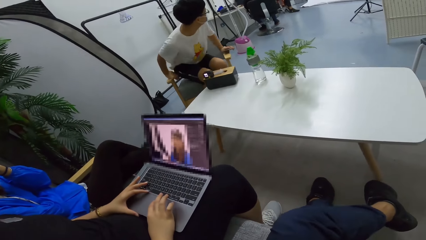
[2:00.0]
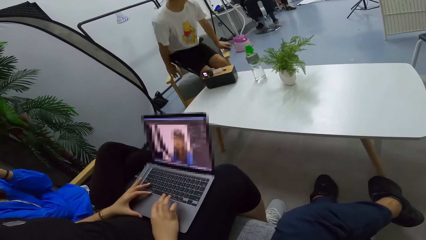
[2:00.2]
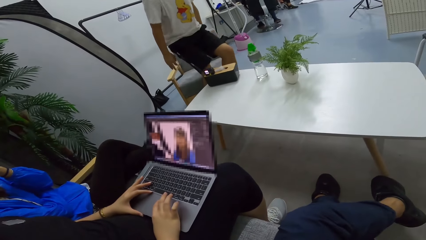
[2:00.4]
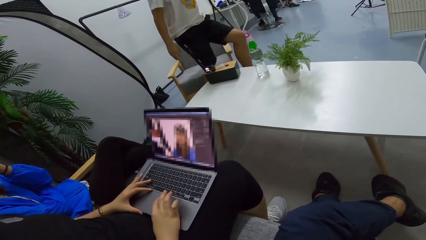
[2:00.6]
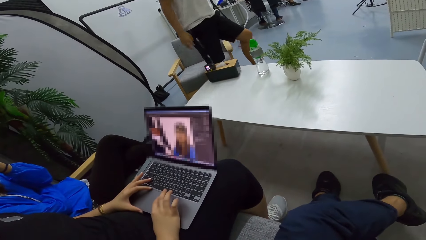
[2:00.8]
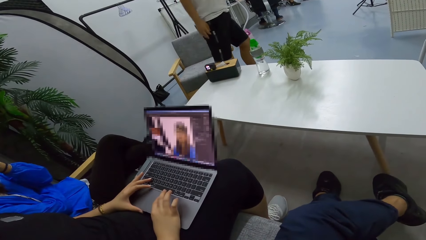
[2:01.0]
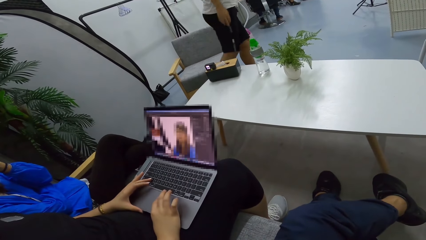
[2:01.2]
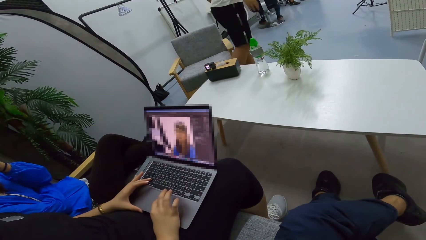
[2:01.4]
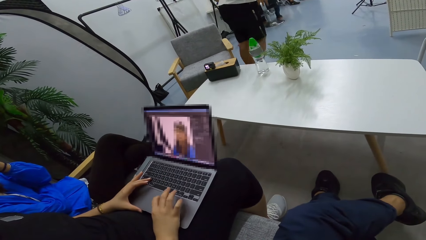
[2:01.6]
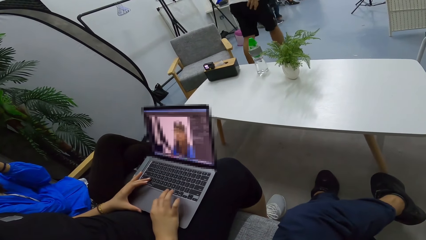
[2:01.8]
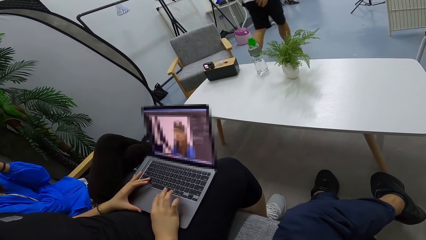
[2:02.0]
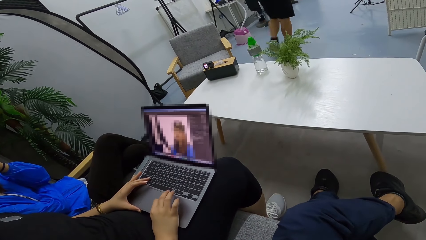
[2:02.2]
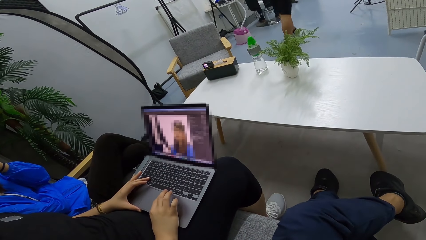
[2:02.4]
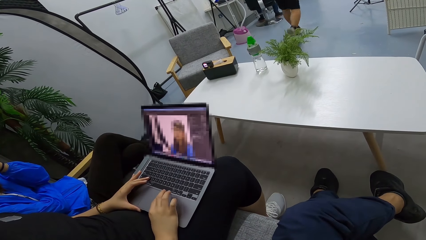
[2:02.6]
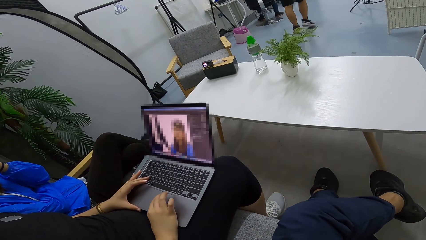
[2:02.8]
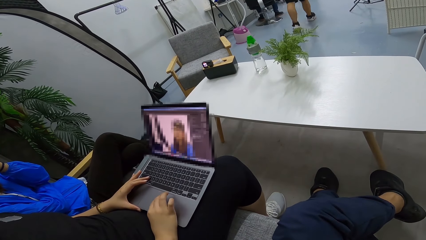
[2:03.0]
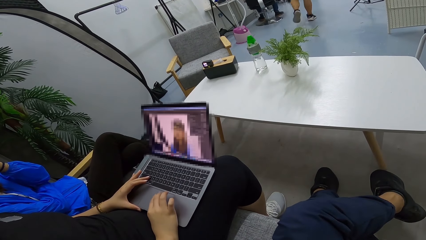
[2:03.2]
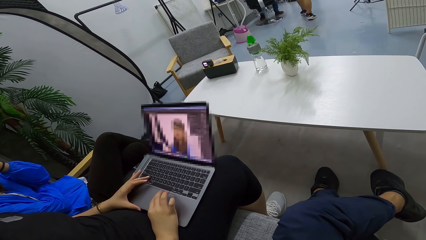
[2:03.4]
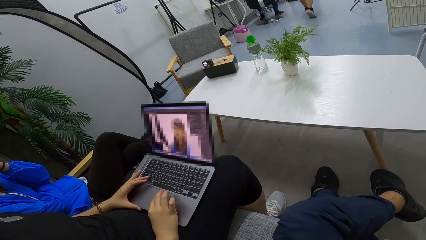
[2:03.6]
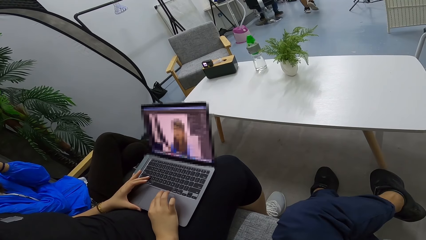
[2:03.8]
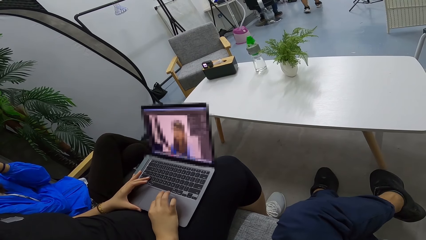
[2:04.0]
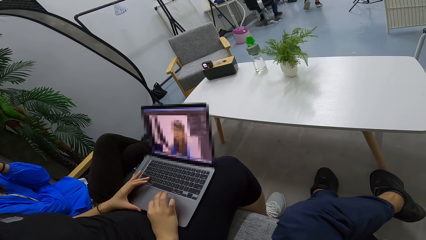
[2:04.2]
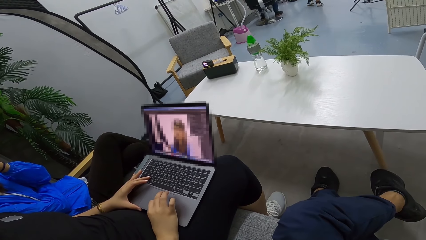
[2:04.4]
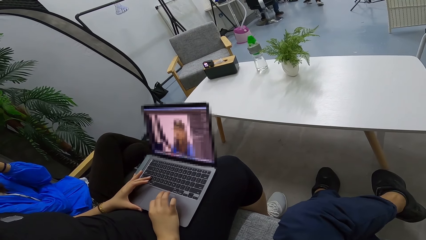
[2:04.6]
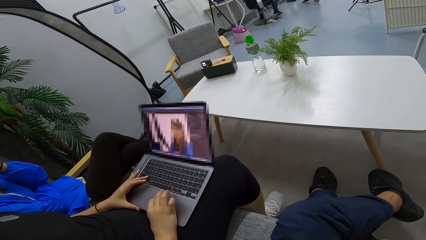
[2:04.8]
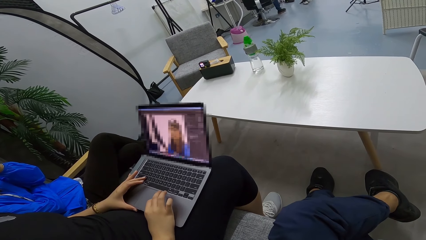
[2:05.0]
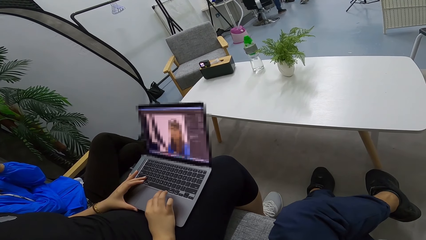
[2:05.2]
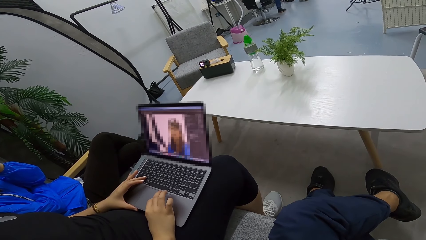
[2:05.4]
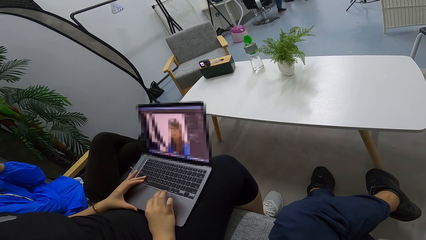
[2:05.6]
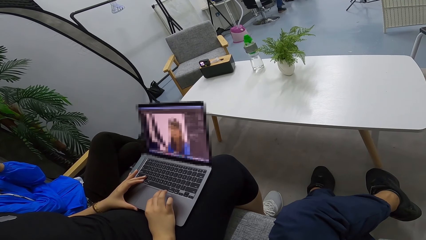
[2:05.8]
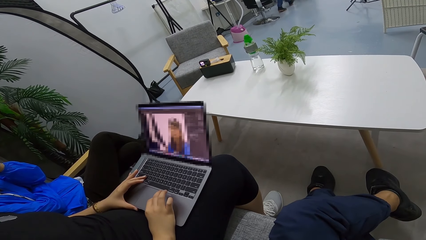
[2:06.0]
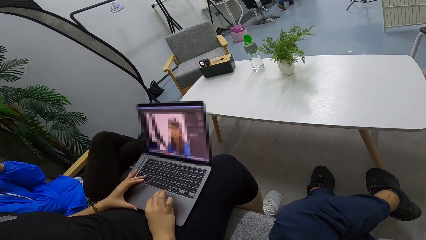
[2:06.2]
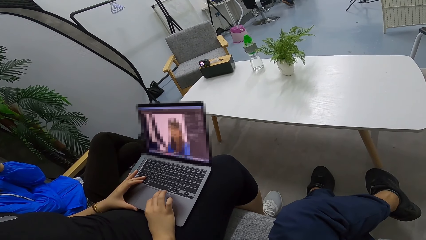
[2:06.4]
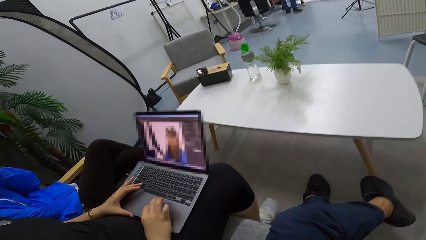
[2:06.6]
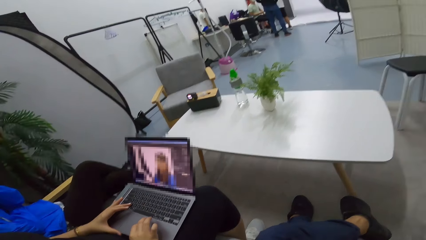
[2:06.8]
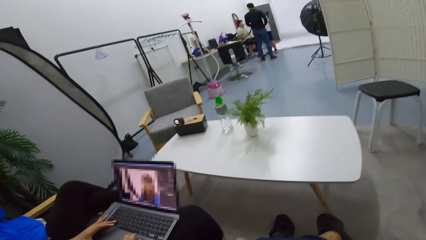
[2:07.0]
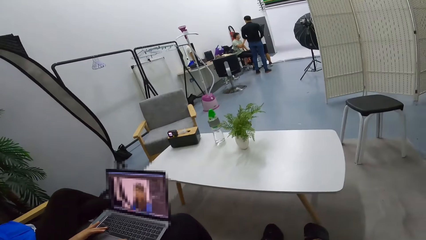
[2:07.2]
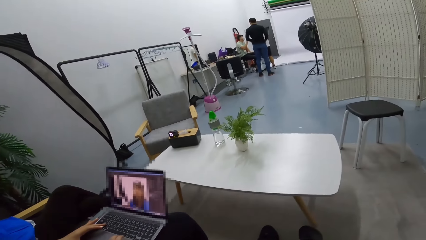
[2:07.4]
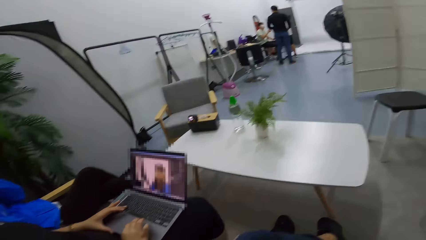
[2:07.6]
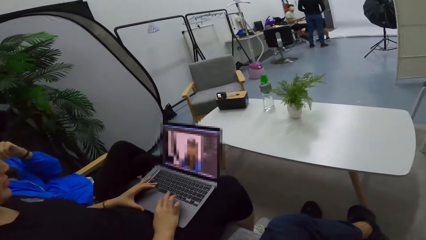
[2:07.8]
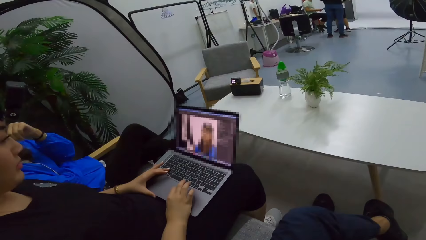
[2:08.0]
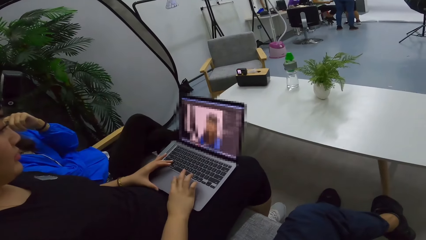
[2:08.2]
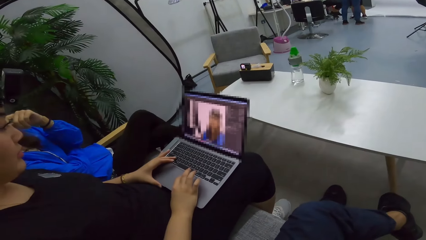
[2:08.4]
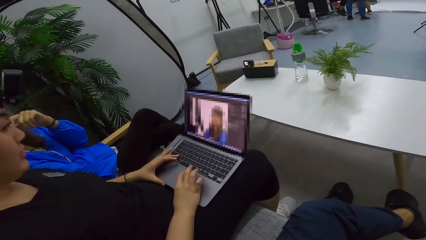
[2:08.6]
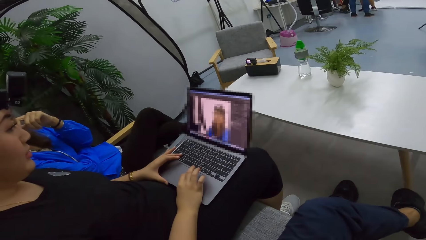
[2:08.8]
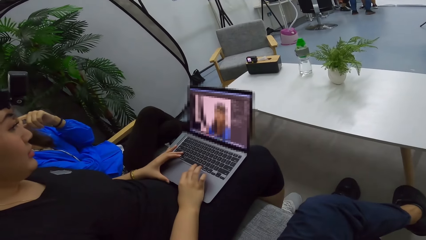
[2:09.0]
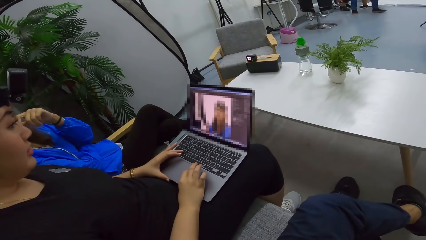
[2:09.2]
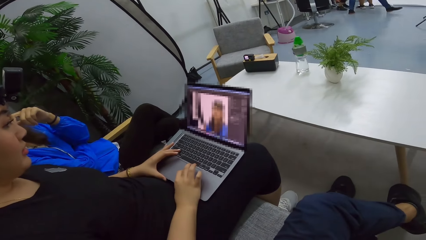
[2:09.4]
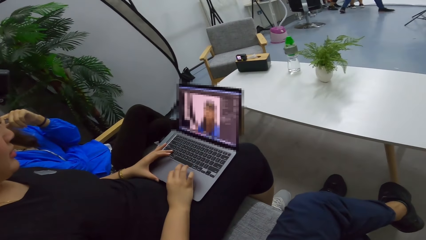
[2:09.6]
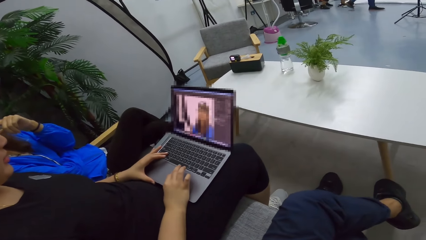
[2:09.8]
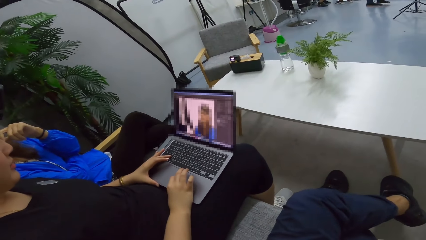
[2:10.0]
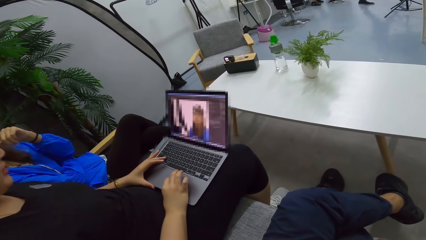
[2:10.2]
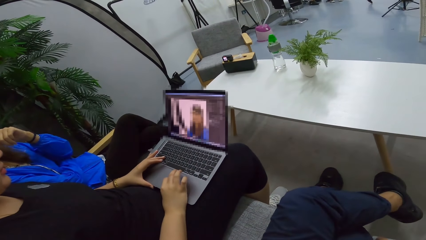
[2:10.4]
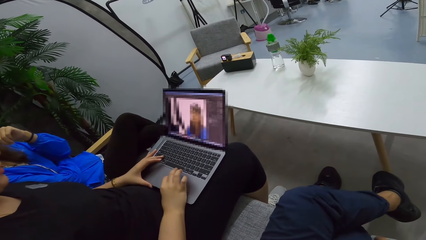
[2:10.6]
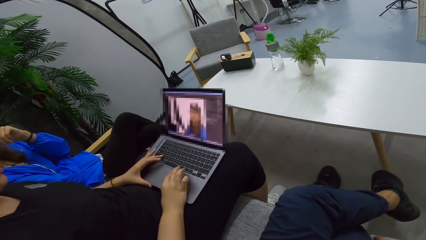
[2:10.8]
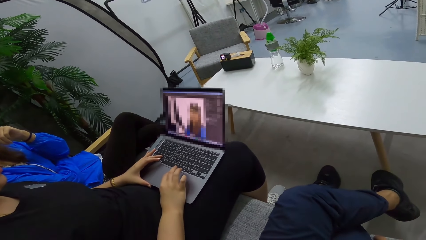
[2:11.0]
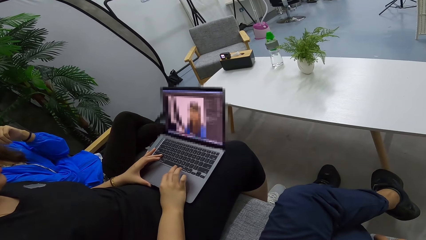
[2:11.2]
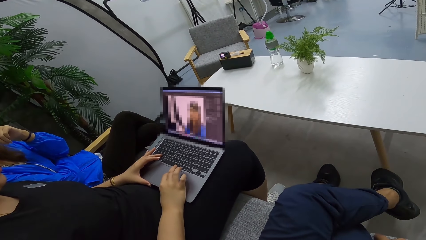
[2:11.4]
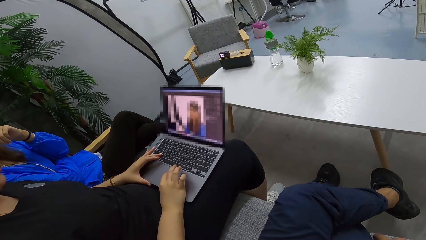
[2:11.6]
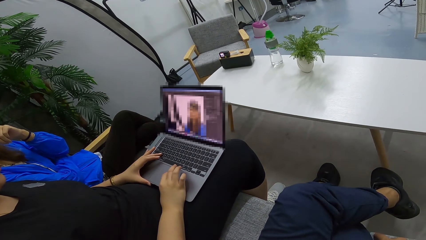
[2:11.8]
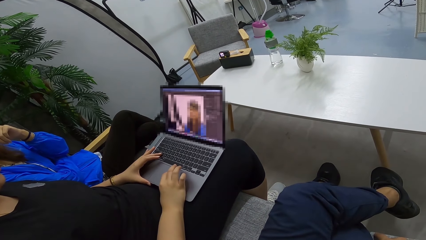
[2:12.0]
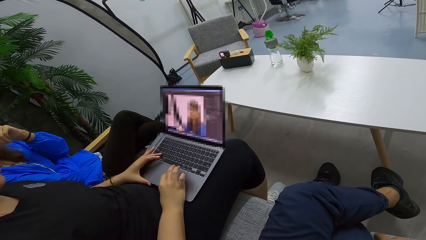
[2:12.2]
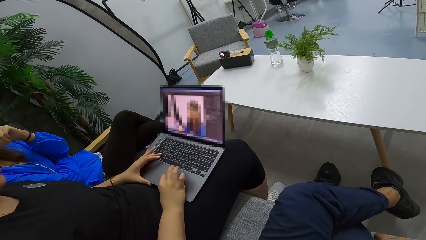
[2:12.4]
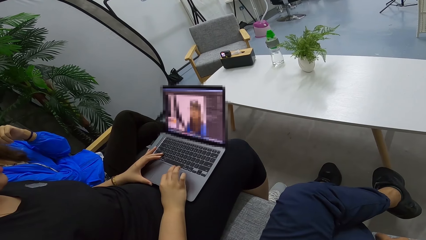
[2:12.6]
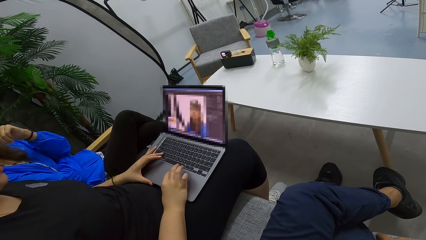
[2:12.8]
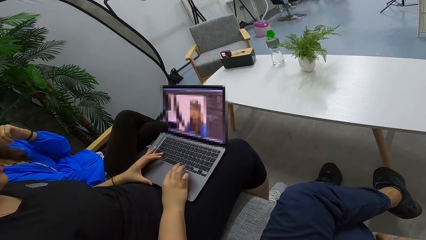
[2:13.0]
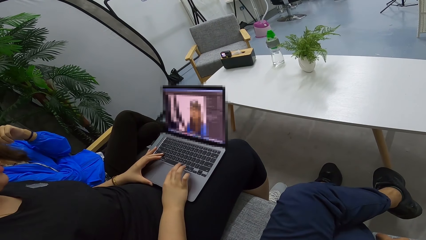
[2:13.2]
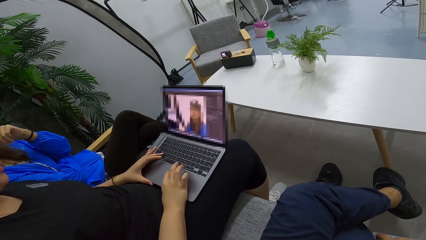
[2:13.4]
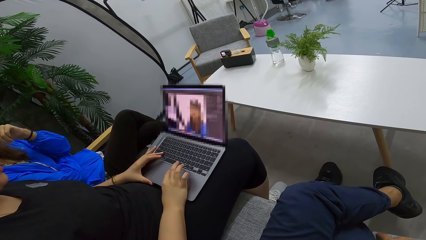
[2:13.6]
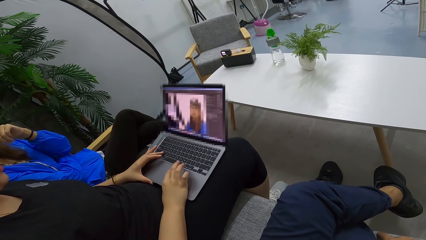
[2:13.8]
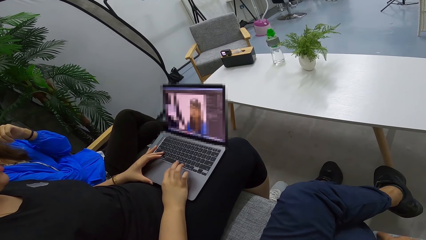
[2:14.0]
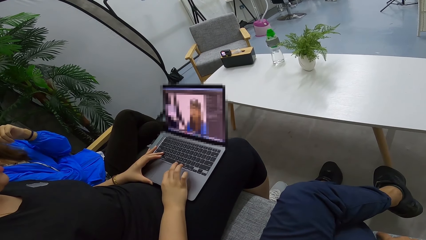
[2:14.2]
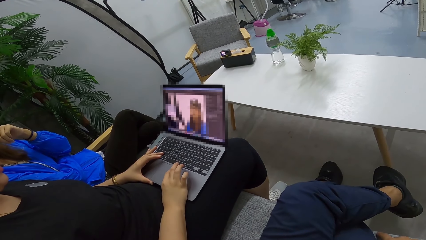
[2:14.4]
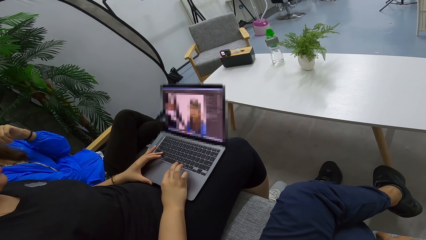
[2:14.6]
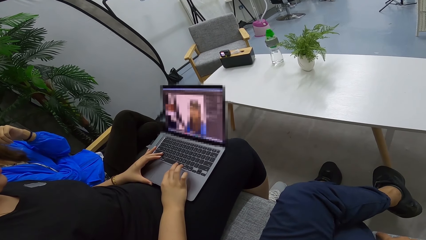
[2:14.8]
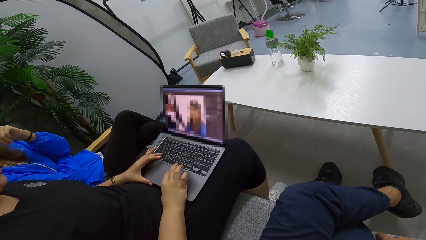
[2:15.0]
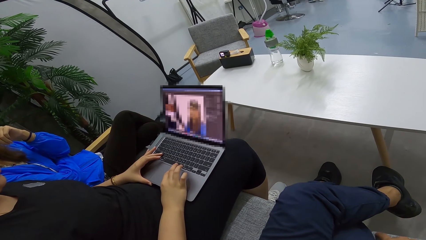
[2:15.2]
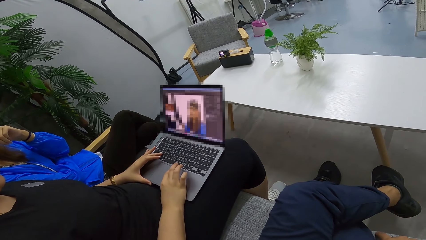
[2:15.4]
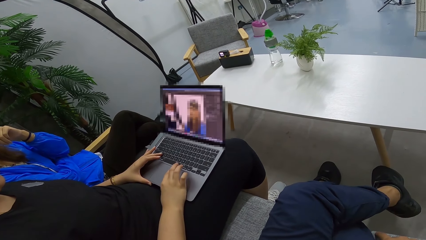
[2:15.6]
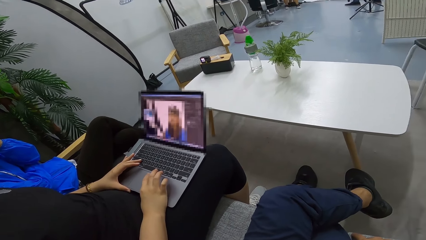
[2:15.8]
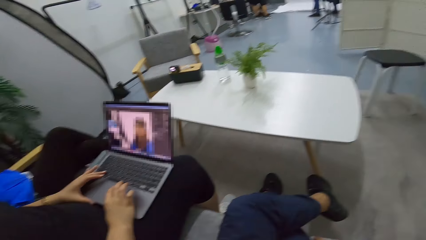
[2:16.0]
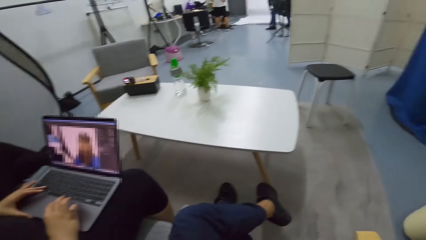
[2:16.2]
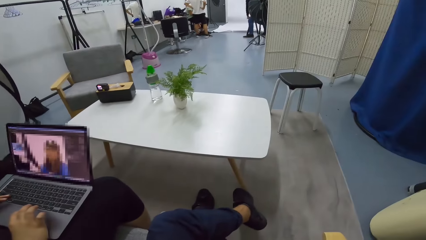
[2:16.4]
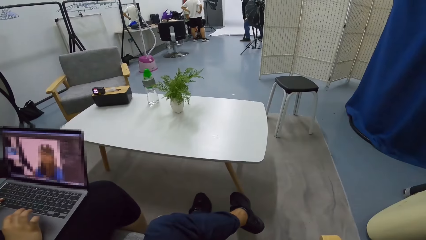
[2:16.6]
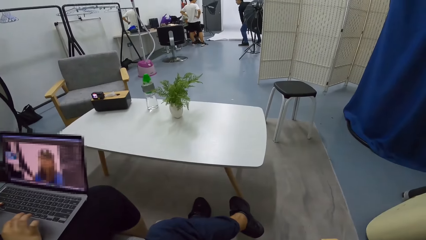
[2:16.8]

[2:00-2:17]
A woman operates a laptop.
